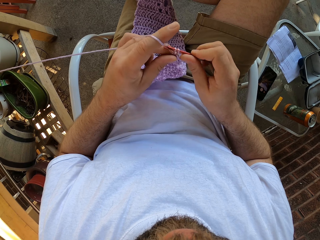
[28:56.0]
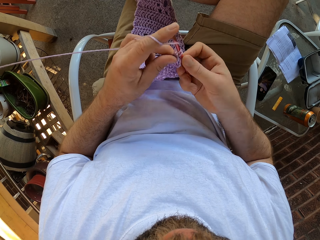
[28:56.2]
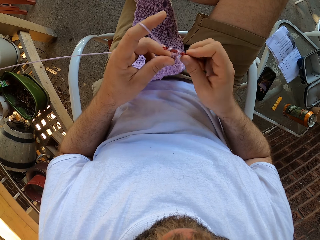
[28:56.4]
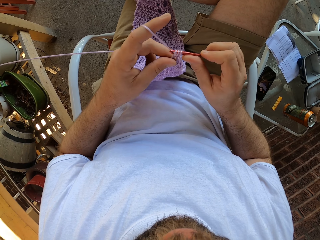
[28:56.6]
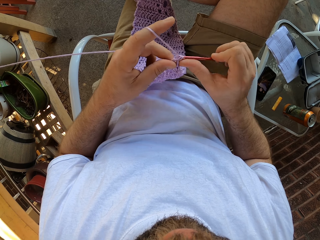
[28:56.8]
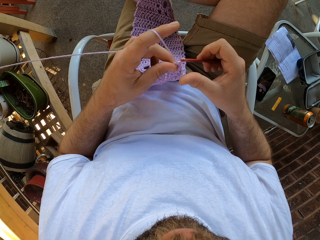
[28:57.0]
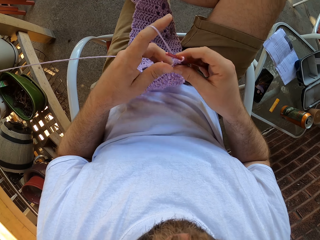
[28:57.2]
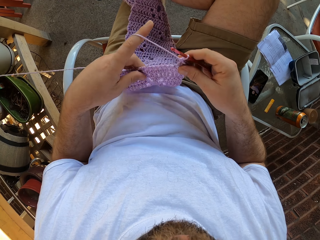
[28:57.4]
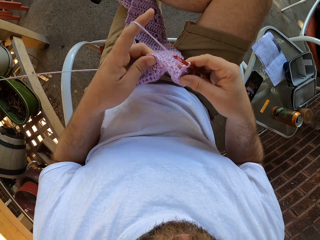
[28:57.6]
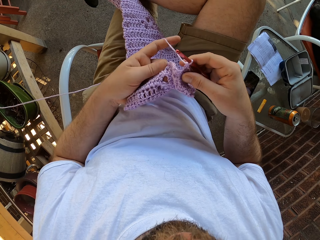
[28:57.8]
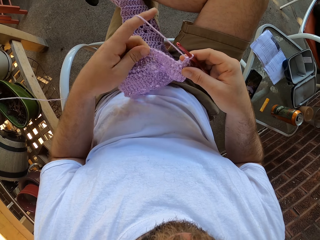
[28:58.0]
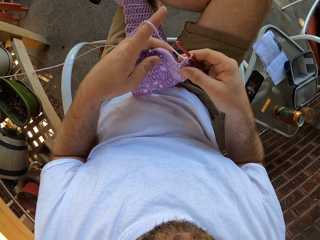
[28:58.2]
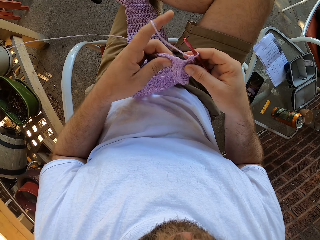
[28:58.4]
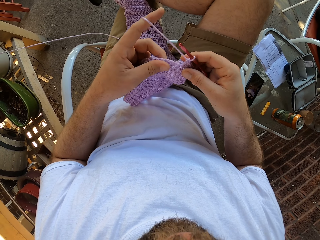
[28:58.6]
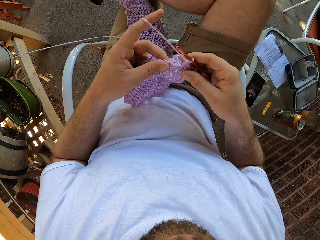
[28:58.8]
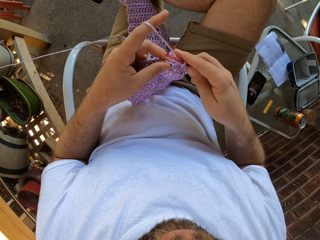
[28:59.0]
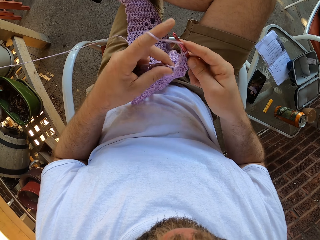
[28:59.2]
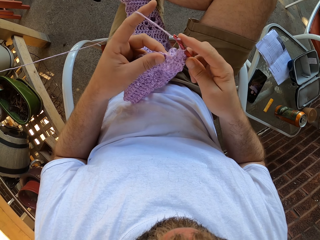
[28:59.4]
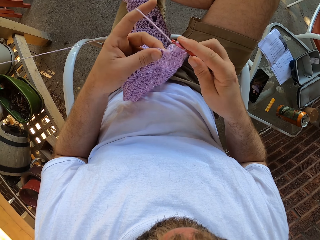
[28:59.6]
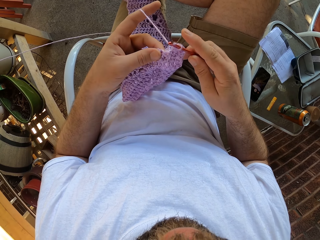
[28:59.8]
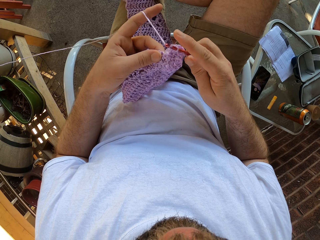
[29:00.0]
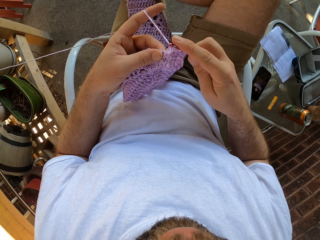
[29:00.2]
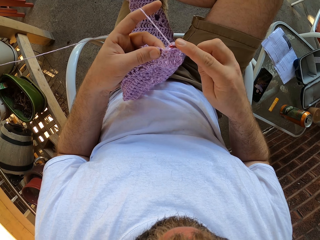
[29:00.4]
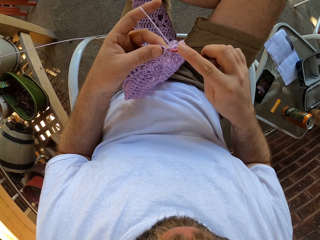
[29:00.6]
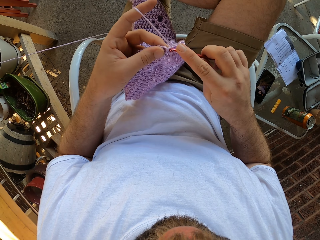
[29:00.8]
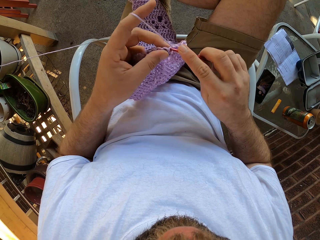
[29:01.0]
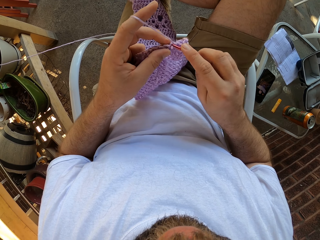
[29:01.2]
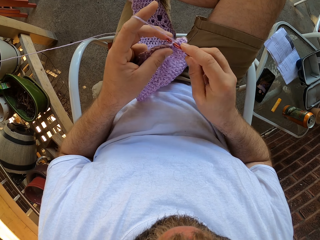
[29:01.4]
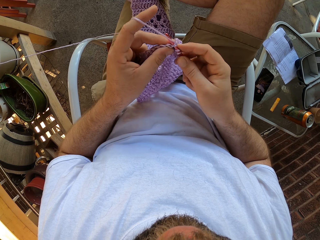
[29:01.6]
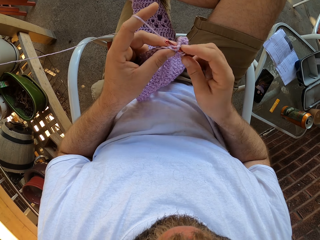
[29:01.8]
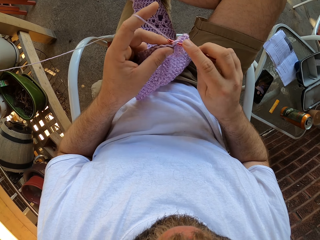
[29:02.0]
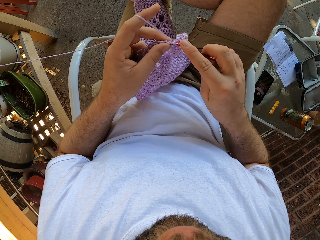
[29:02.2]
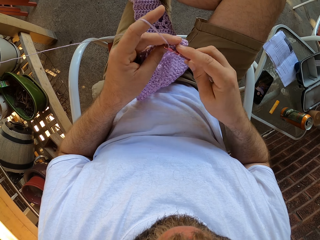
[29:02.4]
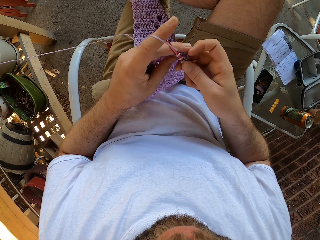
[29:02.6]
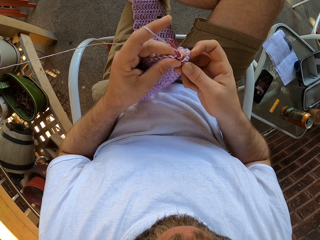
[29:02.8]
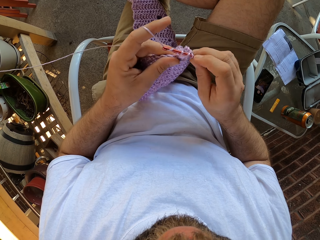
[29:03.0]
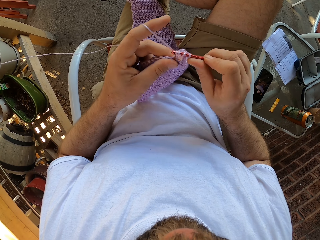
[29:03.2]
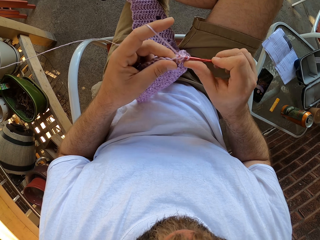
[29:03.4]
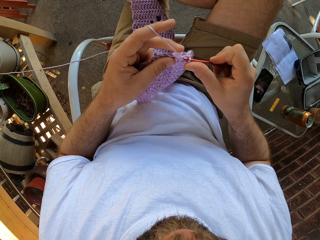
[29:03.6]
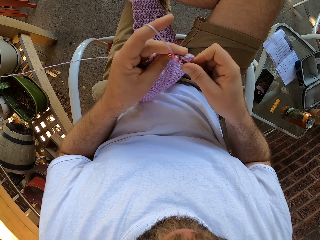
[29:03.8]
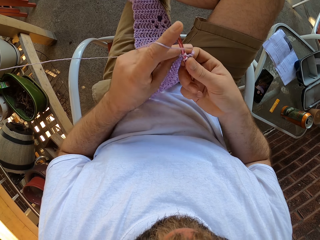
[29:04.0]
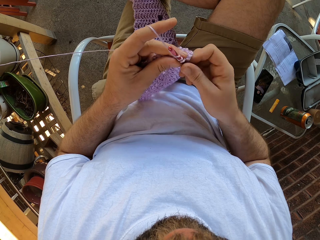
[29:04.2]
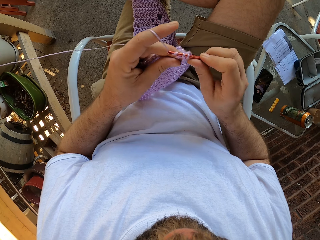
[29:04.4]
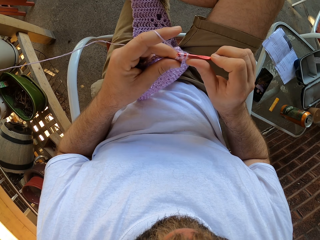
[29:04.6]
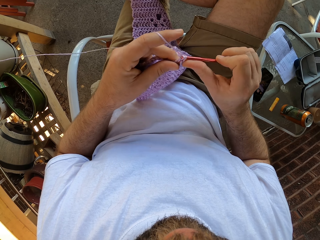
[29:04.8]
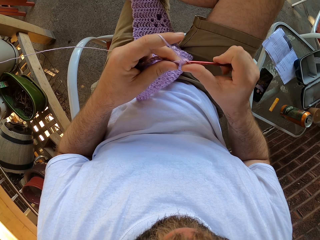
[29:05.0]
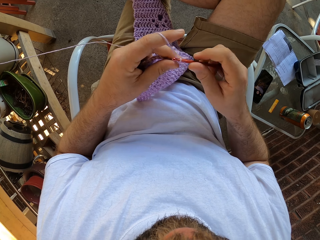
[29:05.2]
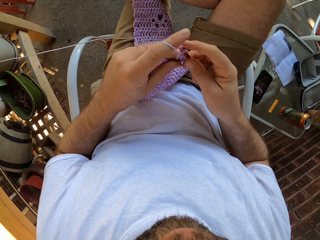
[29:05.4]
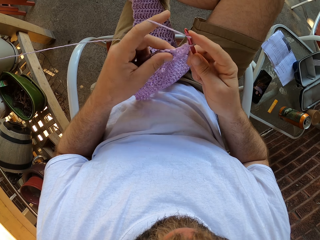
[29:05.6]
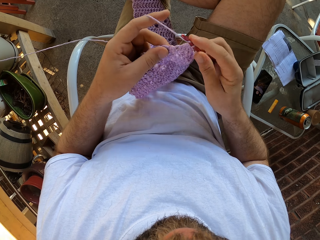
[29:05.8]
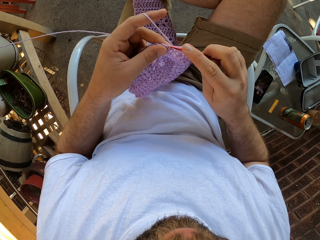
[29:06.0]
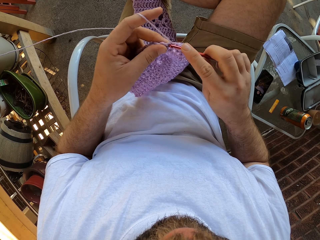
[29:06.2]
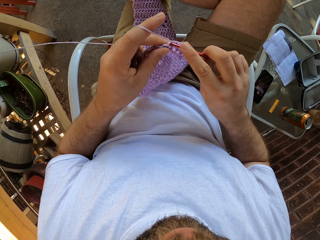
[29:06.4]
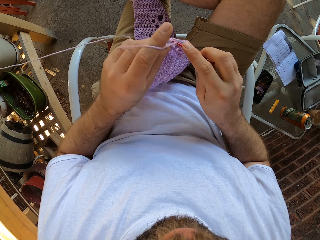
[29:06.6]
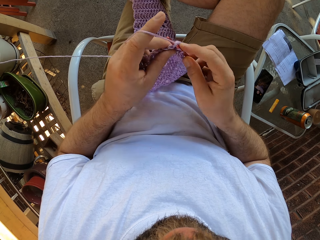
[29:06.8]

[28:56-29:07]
The camera wearer adjusts the piece of cloth. He moves the yarn with his left hand. He crochets with the yarn and the crochet hook in his hands.

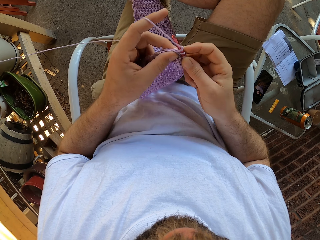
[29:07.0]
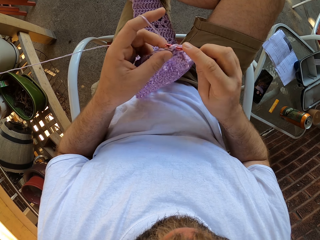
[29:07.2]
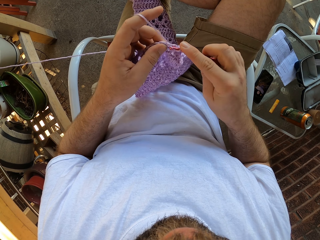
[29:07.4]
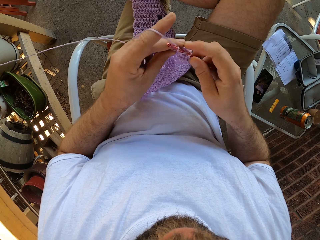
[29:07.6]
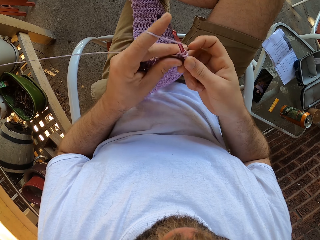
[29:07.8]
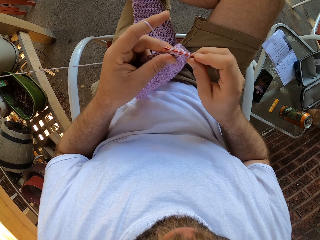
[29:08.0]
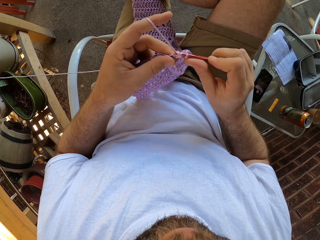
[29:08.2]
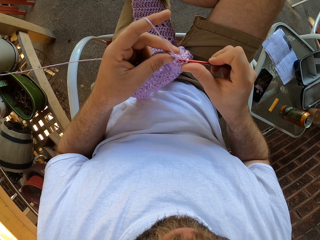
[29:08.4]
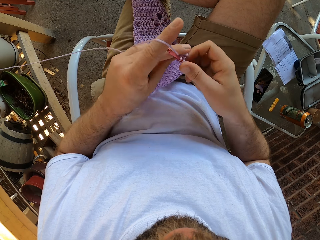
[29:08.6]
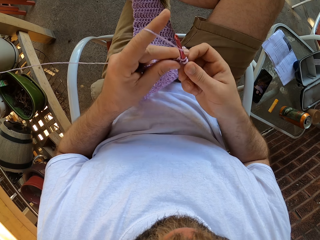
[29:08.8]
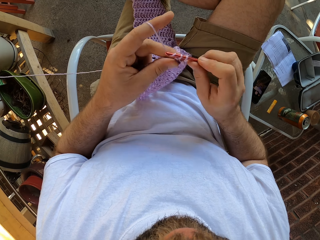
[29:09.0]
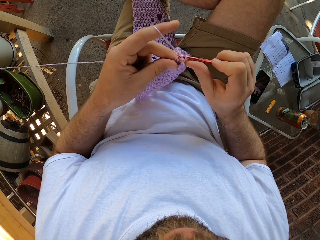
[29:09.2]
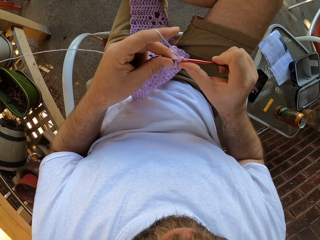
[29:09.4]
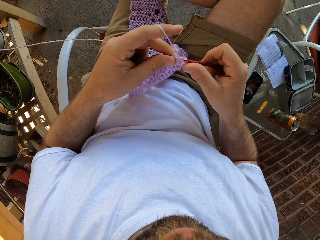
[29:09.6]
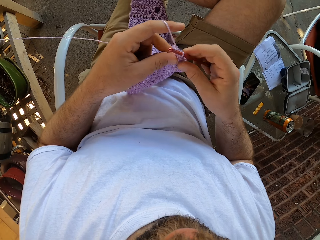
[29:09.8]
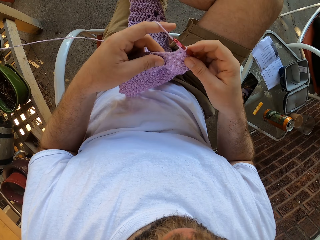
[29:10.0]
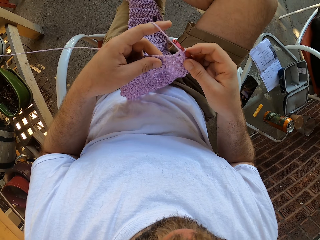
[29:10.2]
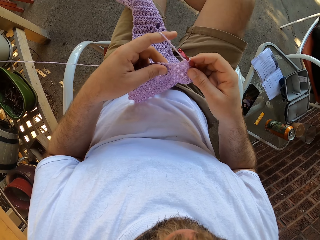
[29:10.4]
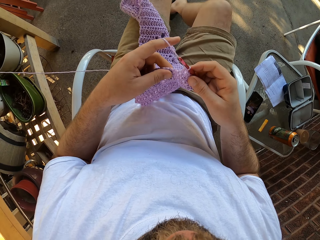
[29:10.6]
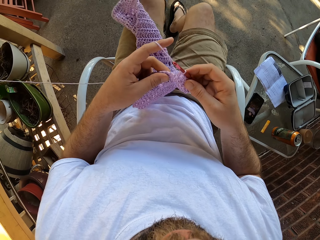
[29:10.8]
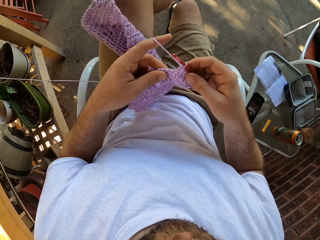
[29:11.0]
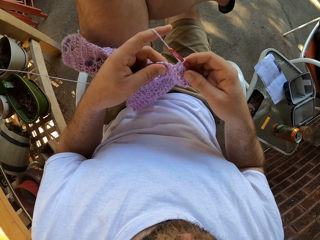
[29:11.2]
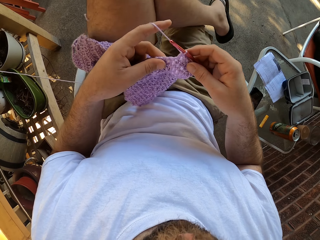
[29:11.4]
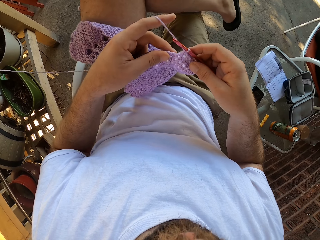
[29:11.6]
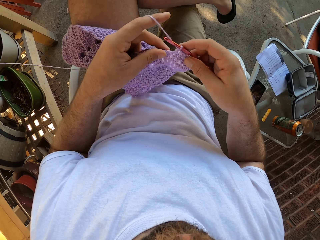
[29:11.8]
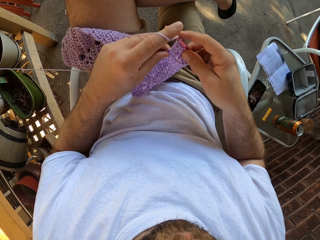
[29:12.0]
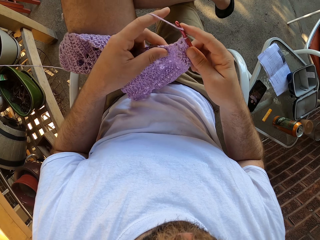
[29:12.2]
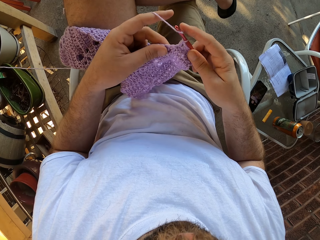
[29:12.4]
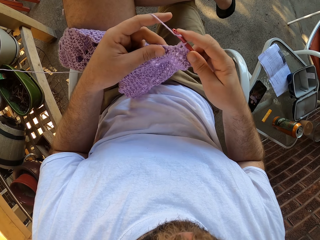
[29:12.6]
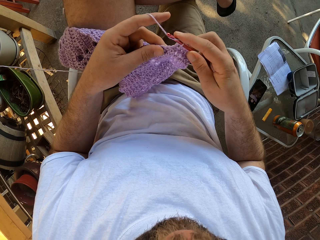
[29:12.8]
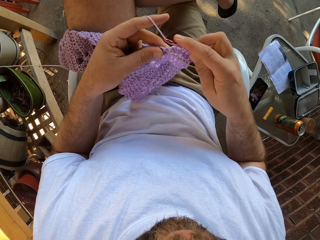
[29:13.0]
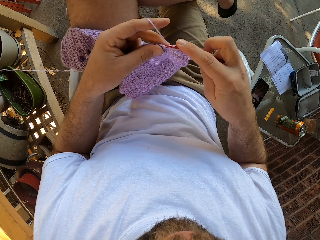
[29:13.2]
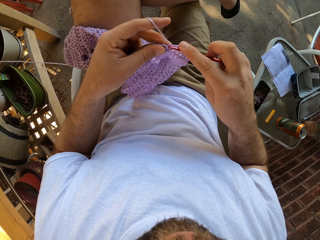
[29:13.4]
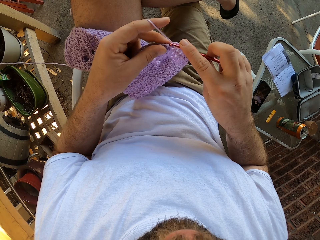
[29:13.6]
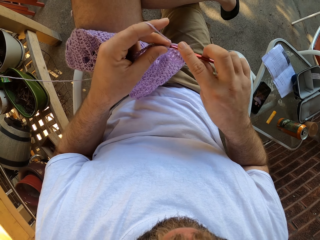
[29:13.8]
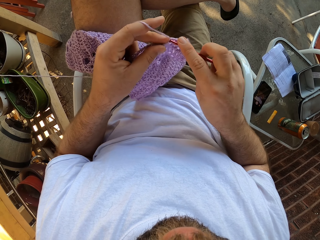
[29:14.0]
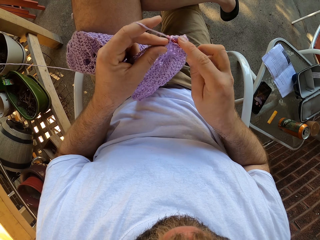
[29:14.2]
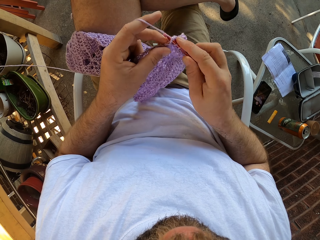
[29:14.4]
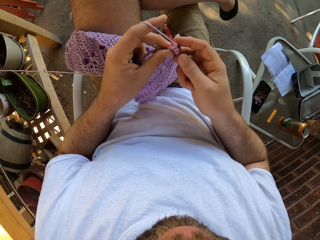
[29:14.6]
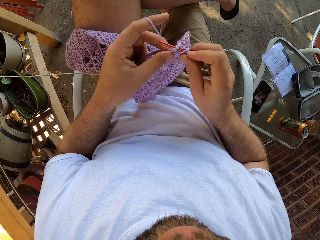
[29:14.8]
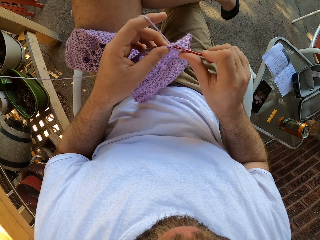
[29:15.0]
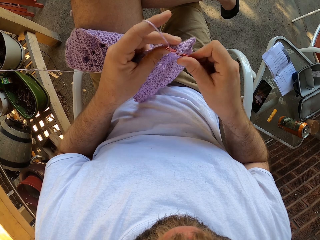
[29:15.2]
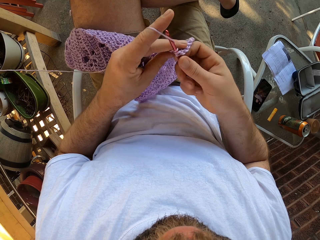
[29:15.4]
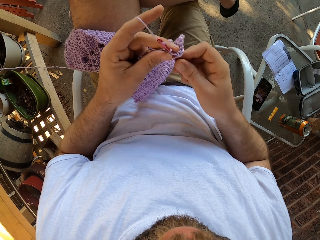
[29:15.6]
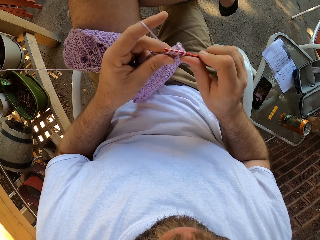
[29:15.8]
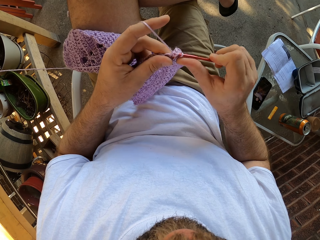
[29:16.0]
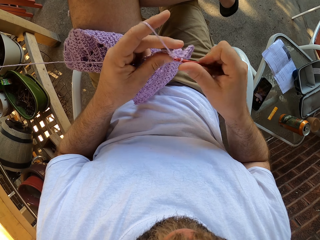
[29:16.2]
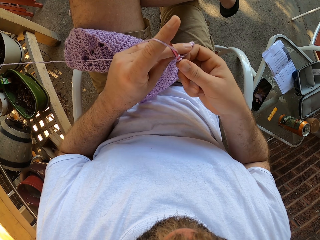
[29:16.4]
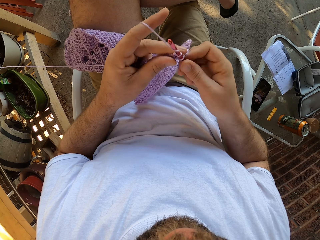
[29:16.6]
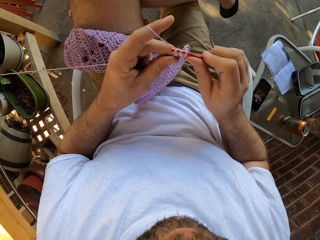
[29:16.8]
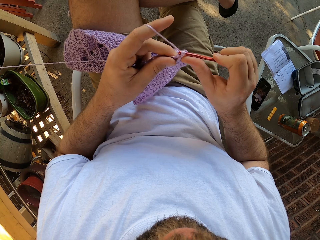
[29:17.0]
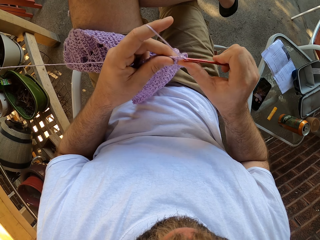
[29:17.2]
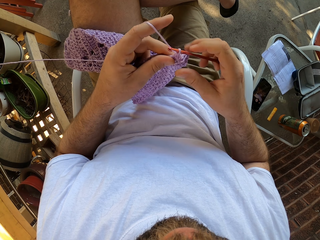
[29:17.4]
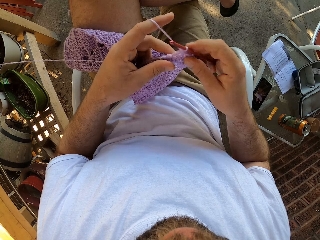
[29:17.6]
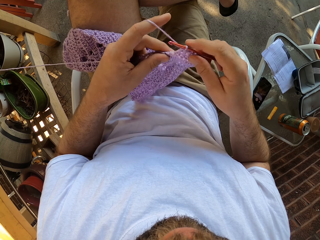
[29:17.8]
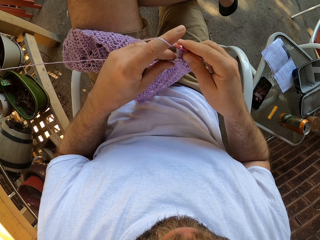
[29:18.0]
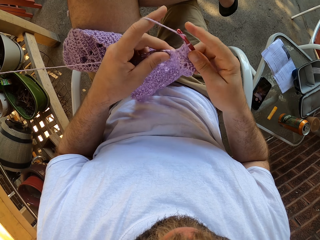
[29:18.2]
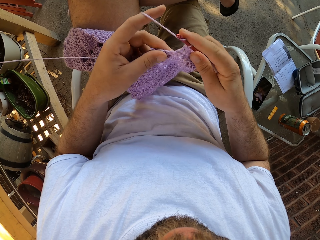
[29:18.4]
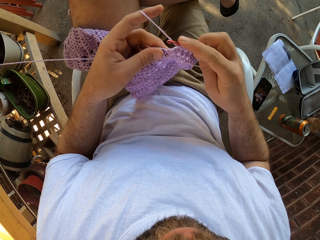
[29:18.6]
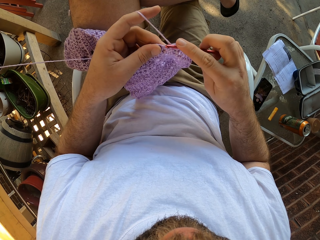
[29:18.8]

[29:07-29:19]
The camera wearer drops the leg to the floor. He moves his legs. He intertwines the legs. He crochets with the yarn and the crochet hook in his hands.
